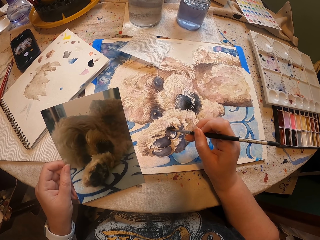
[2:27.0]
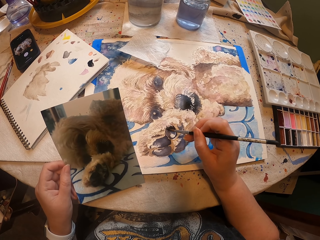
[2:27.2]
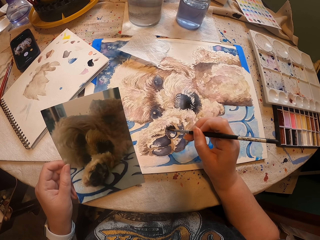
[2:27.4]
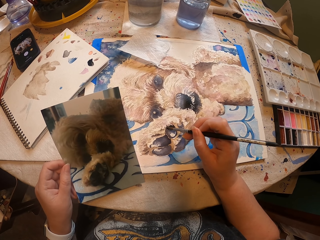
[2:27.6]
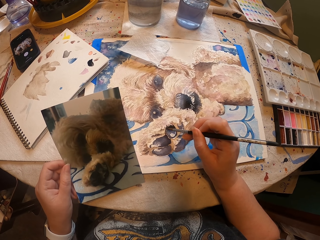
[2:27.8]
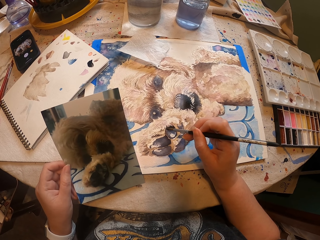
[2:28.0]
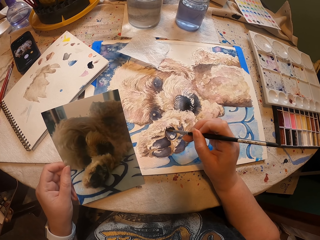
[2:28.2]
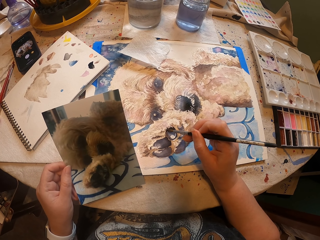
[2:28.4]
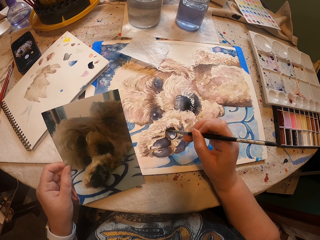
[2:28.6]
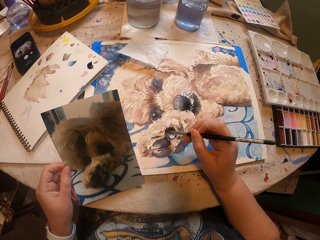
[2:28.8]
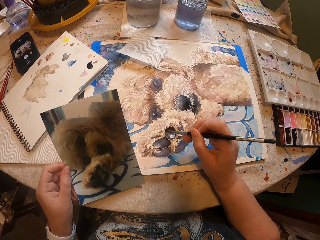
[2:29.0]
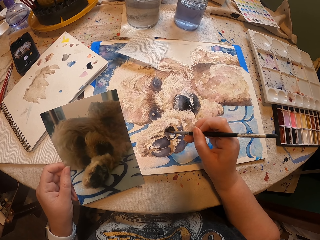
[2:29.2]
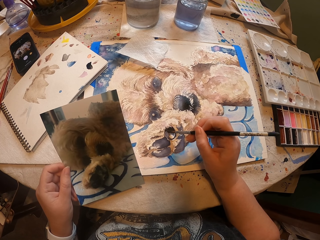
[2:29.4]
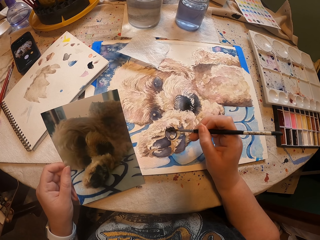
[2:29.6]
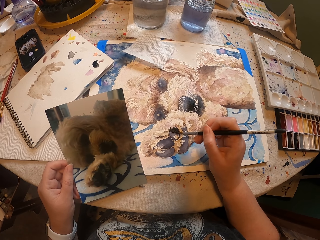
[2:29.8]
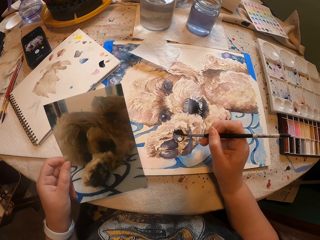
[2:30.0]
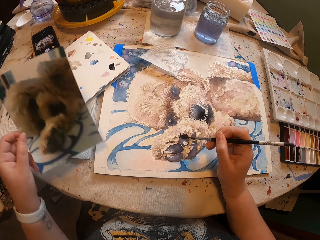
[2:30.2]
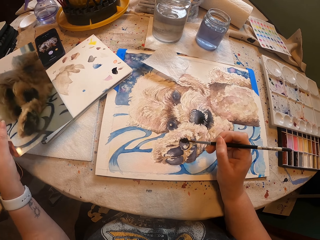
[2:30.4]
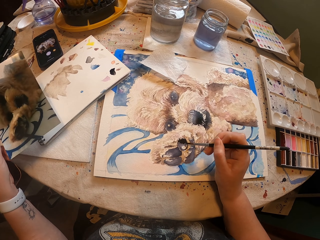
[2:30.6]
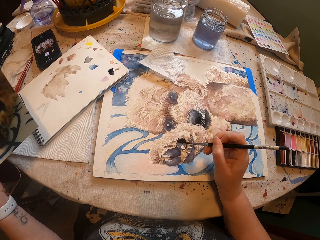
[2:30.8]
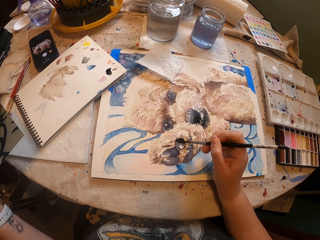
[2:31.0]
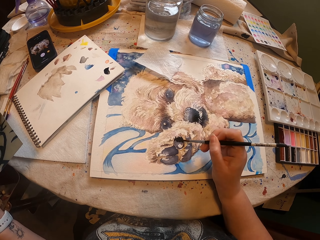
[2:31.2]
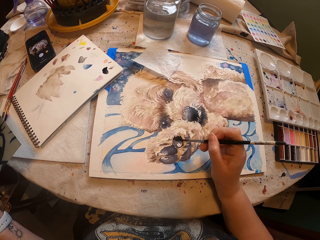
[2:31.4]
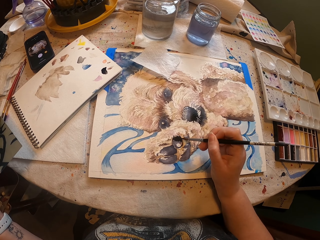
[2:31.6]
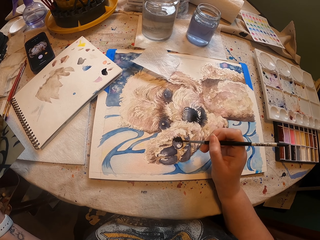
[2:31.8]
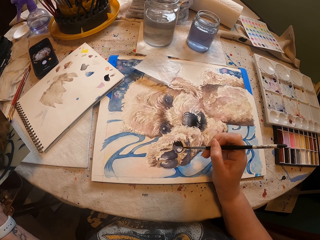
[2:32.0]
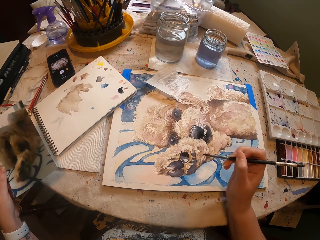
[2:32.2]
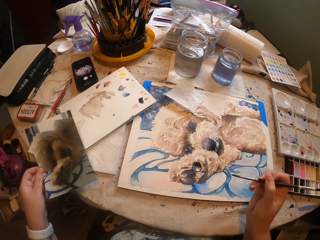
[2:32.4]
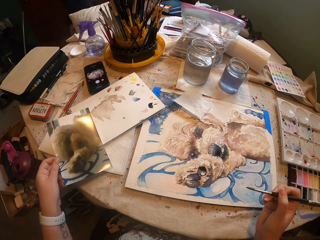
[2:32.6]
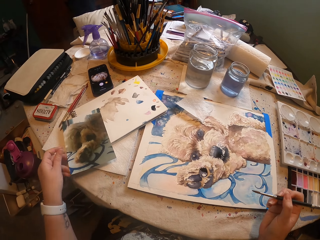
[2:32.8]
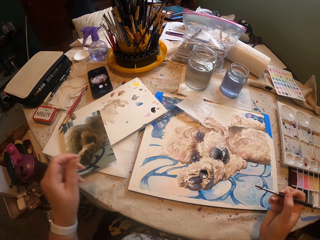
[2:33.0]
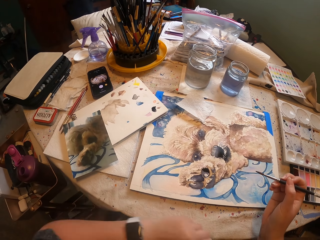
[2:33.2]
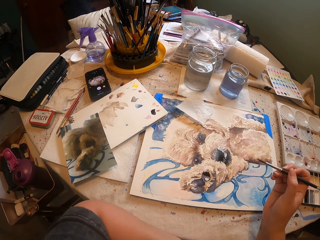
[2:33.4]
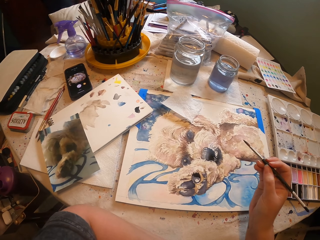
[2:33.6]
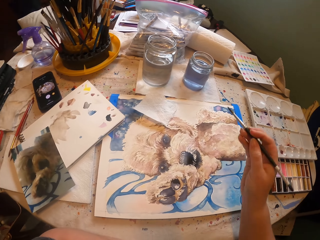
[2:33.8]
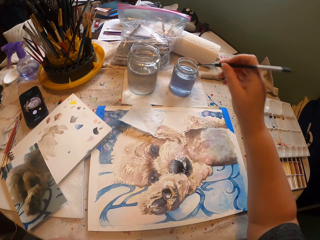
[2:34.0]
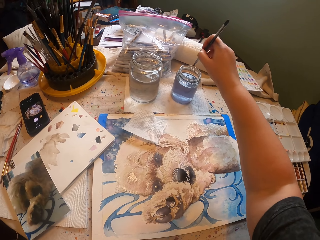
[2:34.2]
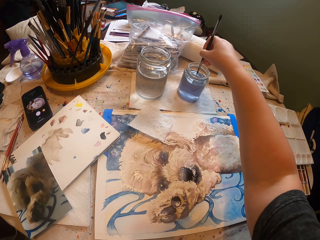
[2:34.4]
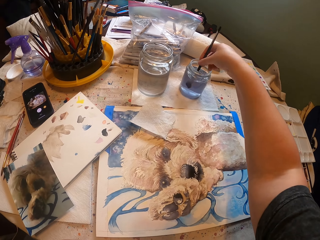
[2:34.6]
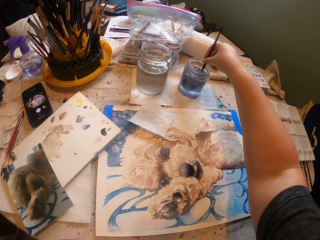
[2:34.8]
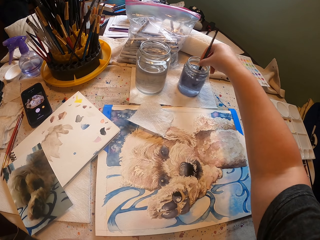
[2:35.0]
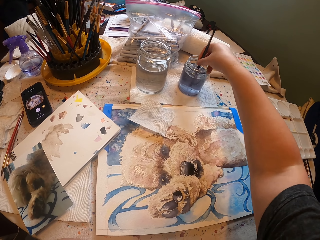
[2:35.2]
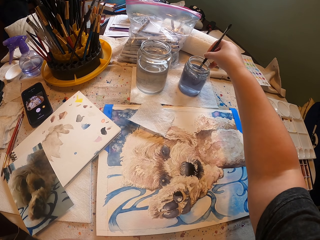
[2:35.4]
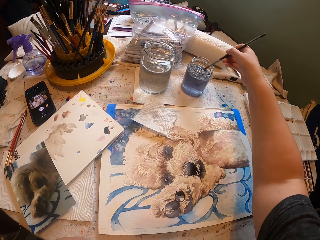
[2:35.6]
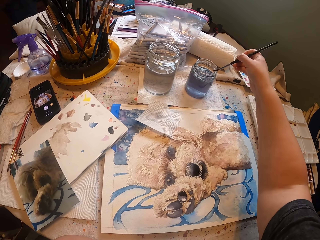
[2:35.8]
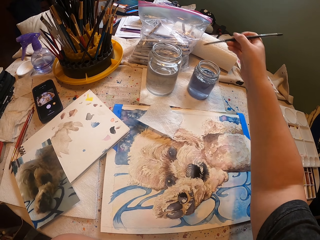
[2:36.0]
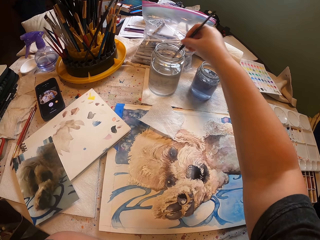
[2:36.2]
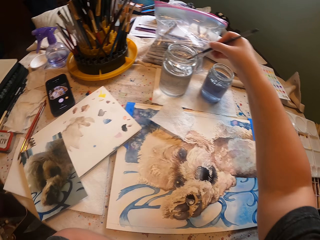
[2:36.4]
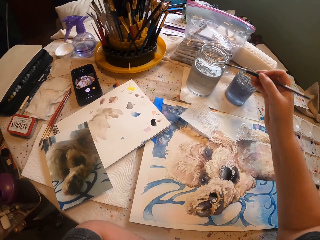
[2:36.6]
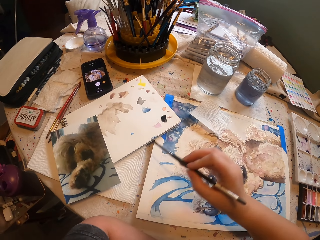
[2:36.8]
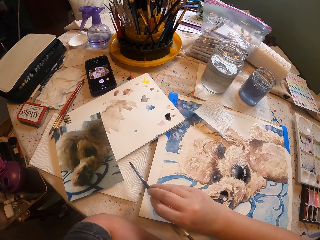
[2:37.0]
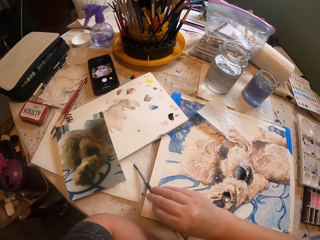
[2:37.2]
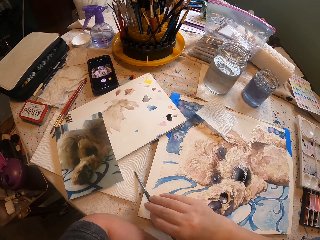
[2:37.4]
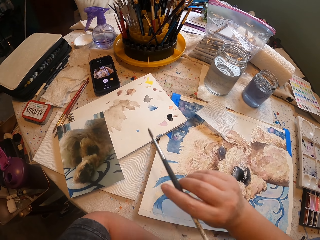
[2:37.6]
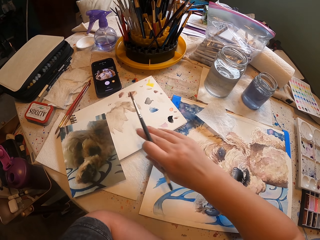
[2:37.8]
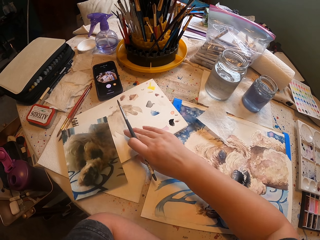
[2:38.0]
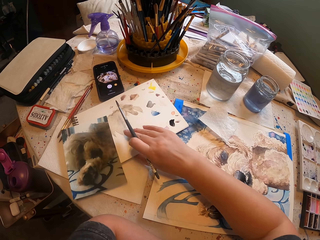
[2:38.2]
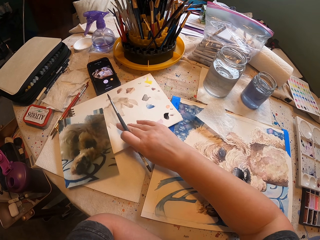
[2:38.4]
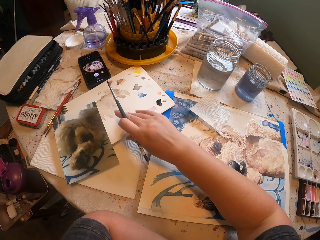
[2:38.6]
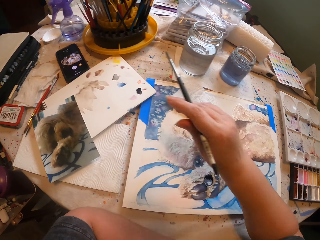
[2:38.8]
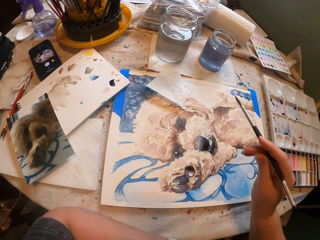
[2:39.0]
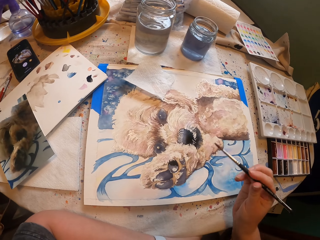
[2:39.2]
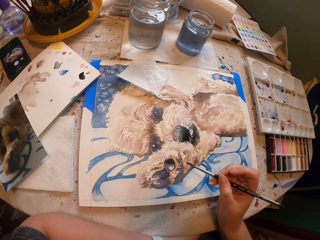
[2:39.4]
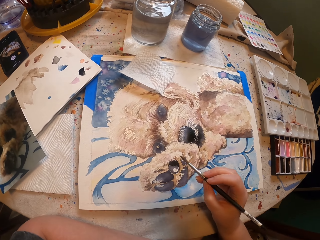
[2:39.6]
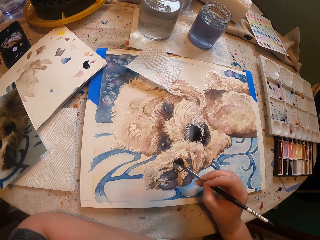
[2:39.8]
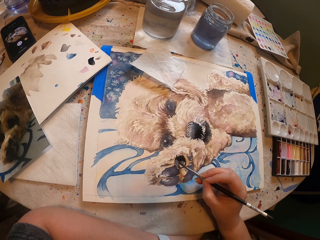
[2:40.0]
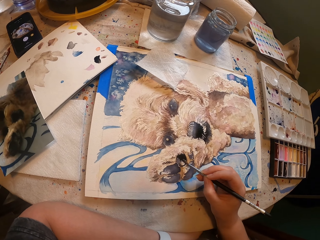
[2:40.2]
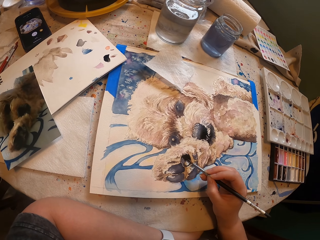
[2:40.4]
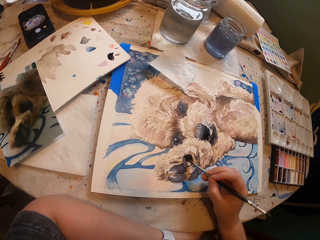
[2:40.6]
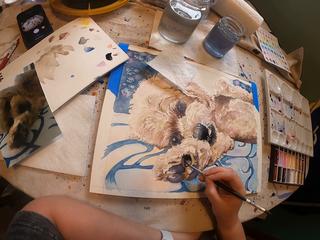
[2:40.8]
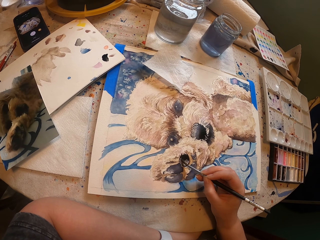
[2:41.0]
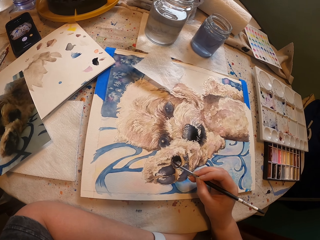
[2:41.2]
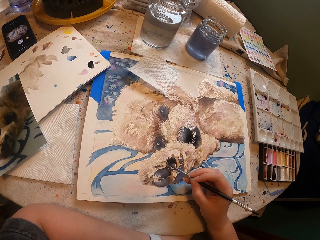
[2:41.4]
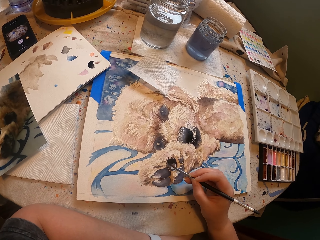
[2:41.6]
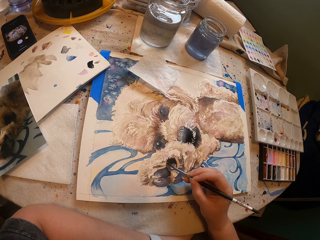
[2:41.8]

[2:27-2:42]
The camera wearer pulls the brush off the portrait and puts the portrait on the table. They dip the brush in a tin. They pull the brush off the tin. They dip the brush in the tin or water. They pull the brush off the tin. They rub the brush on the paper or table cloth. They adjust the paper. They push the book aside. They paint the portrait with the brush.

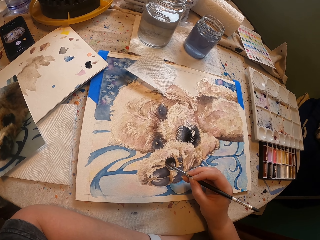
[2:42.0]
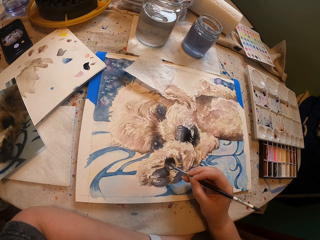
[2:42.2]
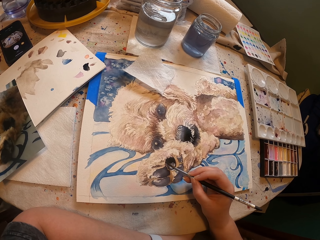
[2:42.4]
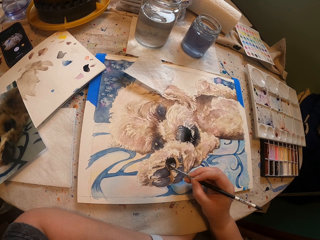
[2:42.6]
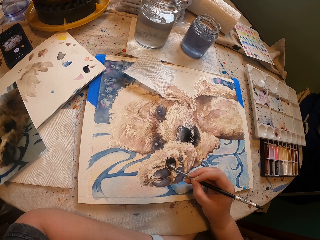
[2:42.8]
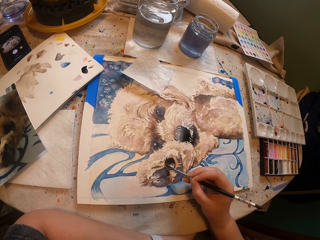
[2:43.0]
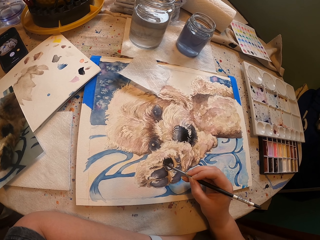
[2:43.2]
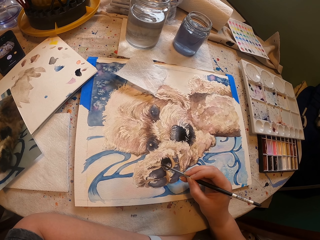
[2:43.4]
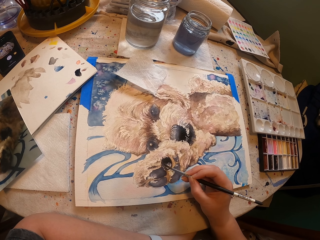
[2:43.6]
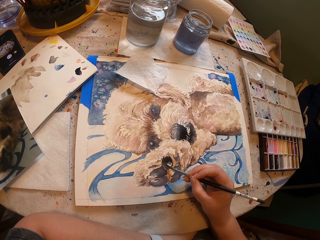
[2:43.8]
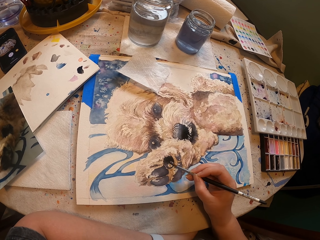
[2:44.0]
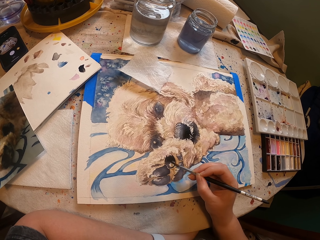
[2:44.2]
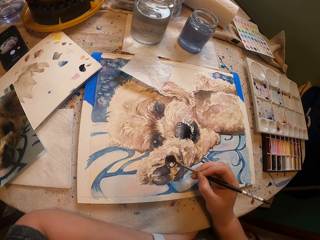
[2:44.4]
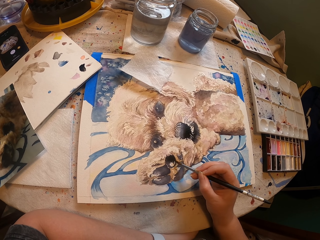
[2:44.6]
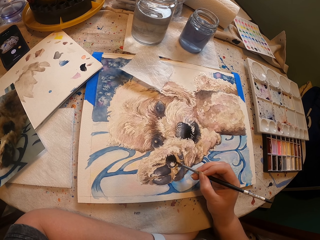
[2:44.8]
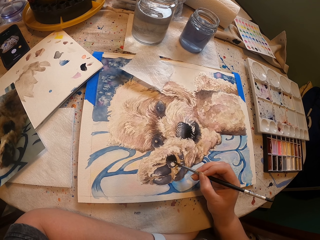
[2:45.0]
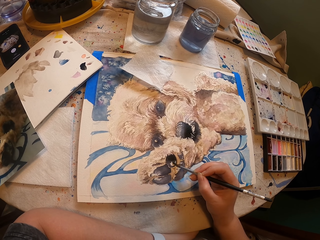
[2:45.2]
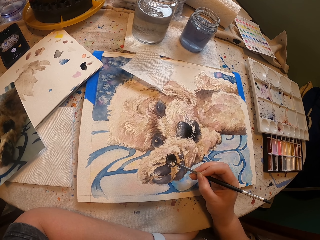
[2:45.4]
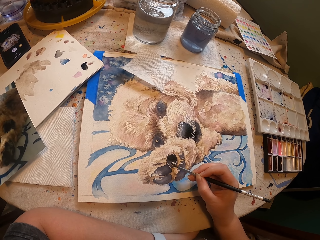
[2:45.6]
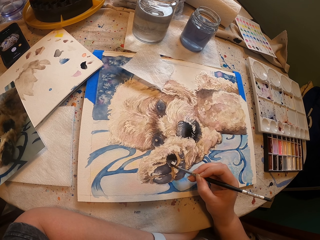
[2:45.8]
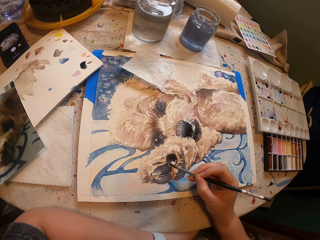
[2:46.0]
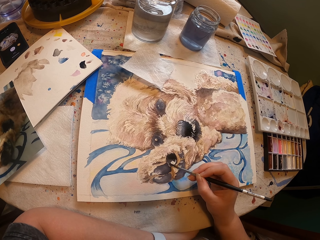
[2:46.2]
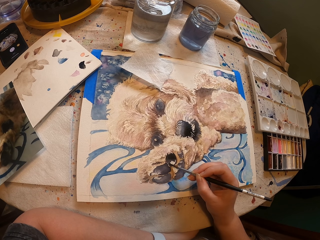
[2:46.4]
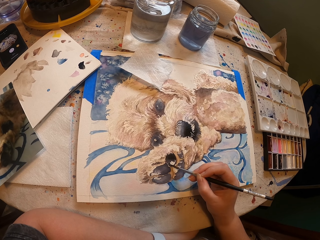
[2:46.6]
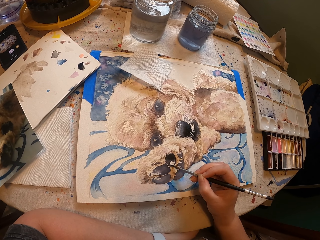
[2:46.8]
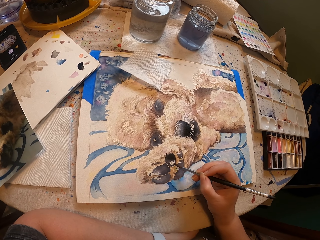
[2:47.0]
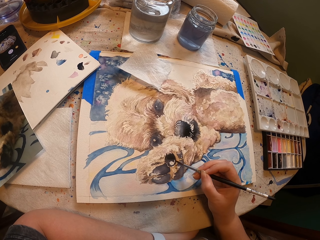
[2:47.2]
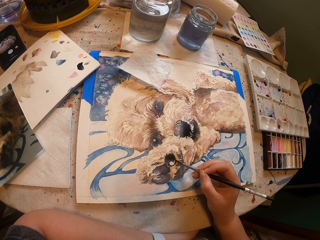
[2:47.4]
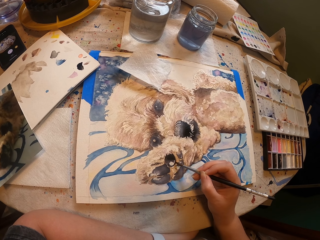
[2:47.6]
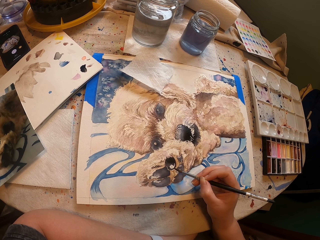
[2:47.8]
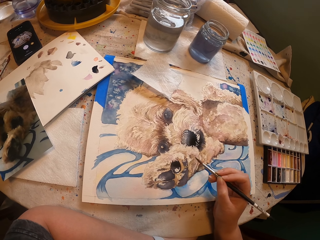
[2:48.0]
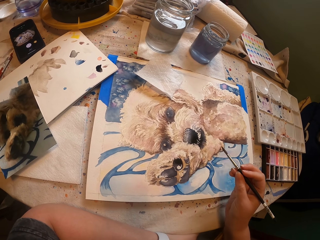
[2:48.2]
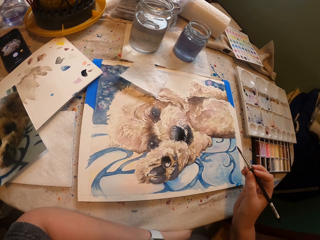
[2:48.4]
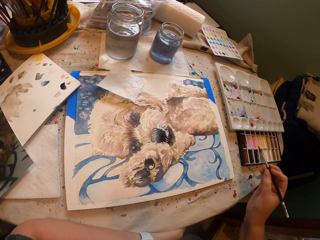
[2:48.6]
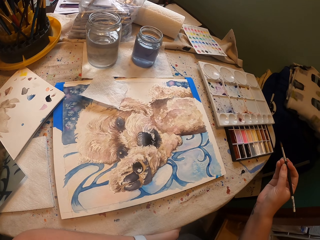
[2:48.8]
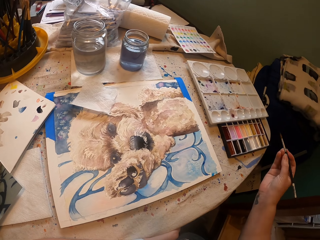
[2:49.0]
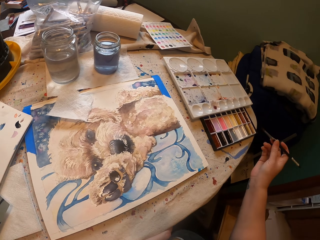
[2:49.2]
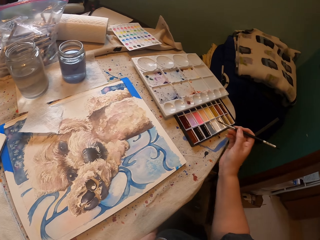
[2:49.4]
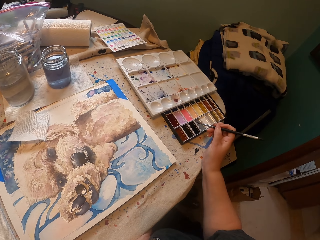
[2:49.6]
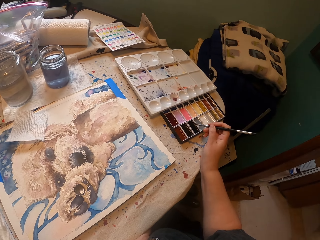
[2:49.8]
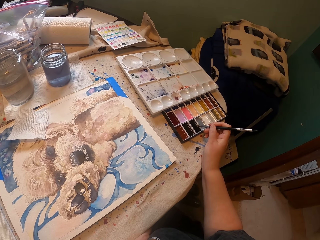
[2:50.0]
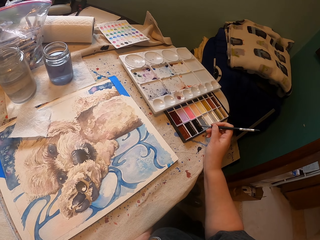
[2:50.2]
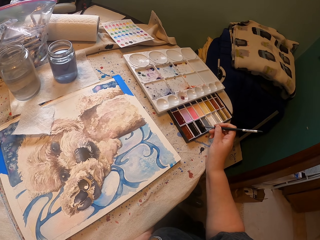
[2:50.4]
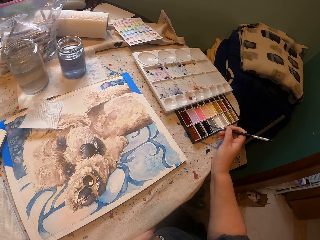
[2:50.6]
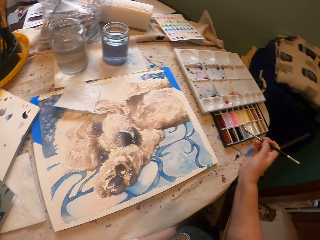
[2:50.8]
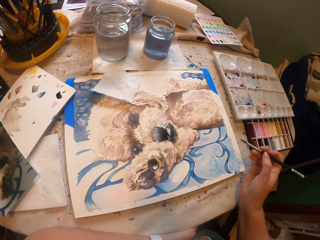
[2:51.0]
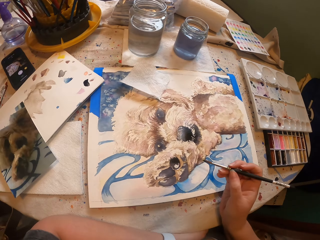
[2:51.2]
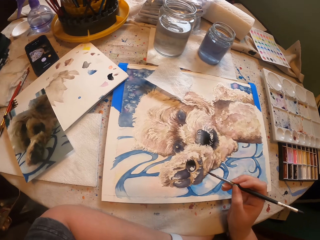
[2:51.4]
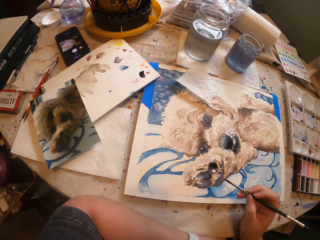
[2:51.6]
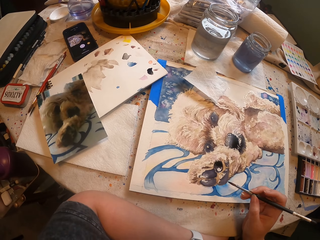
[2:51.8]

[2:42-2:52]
The camera wearer dips the paint brush in the paint. They pull the brush off the tin.
